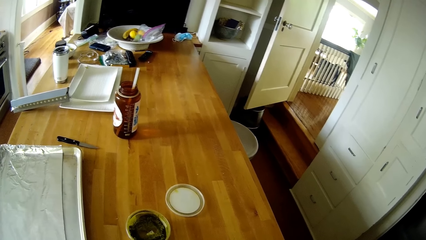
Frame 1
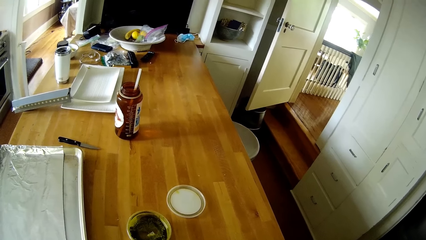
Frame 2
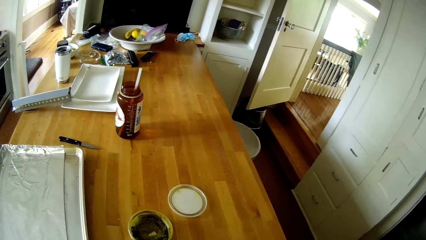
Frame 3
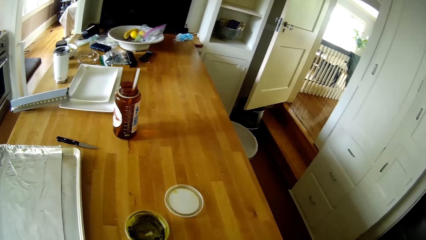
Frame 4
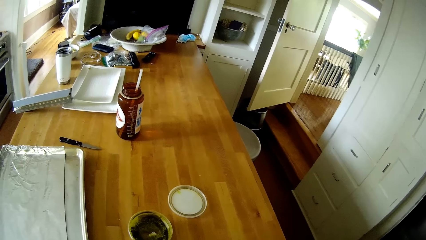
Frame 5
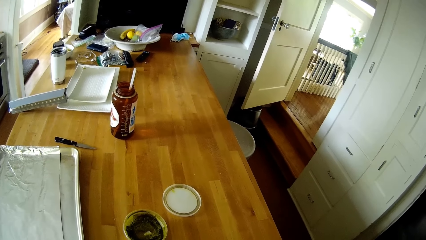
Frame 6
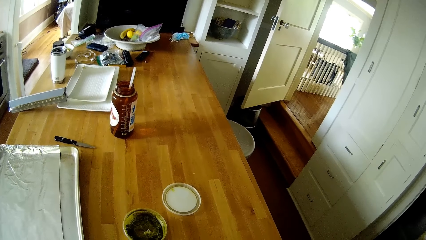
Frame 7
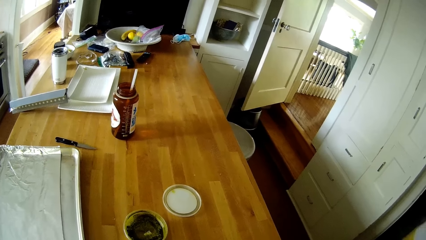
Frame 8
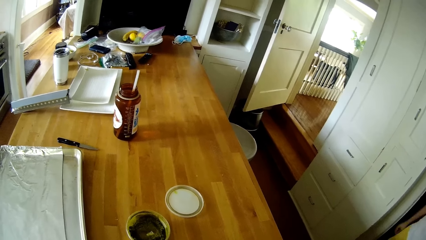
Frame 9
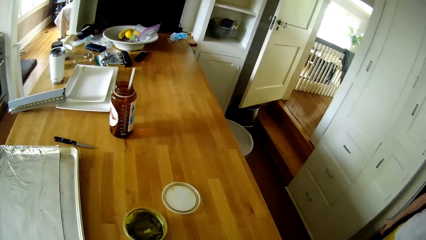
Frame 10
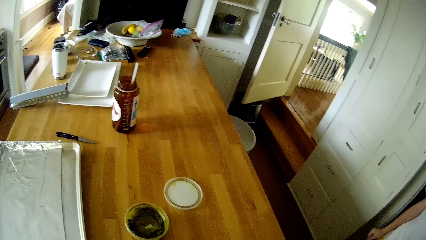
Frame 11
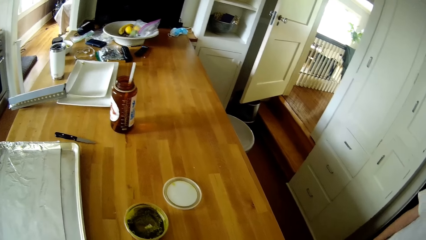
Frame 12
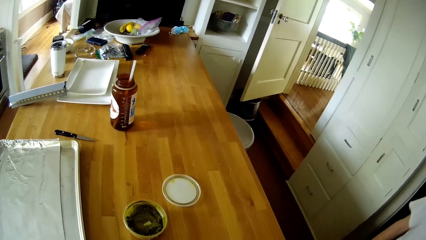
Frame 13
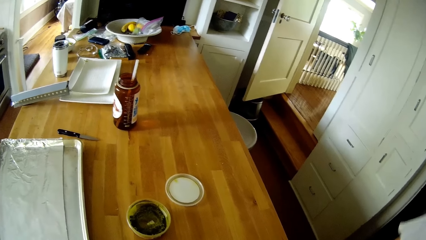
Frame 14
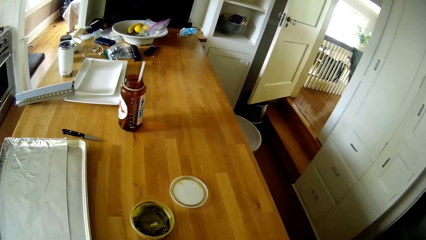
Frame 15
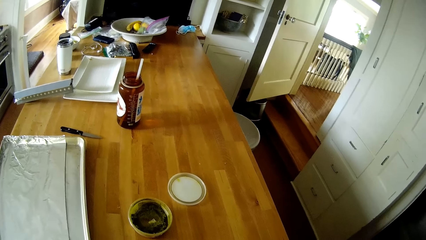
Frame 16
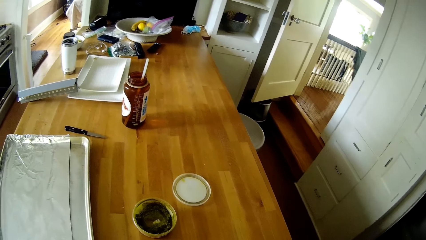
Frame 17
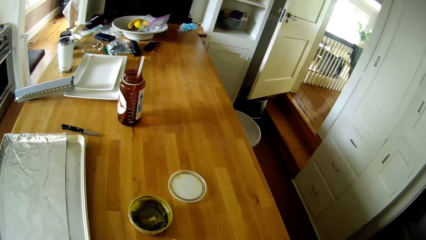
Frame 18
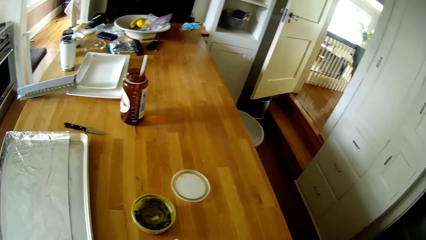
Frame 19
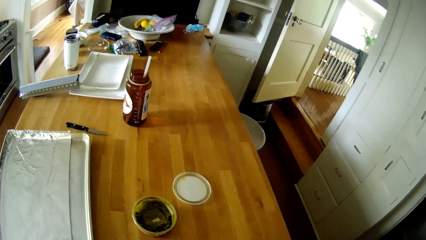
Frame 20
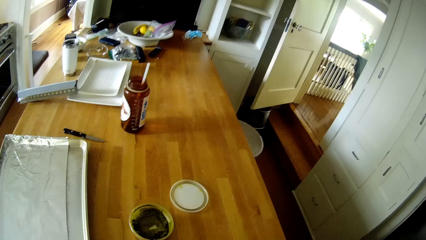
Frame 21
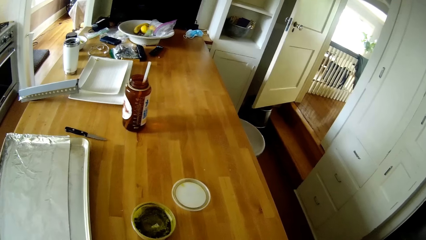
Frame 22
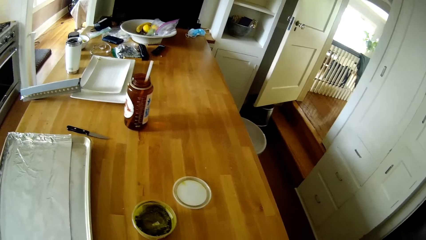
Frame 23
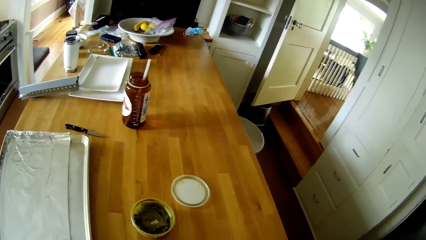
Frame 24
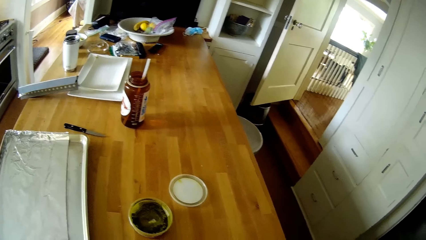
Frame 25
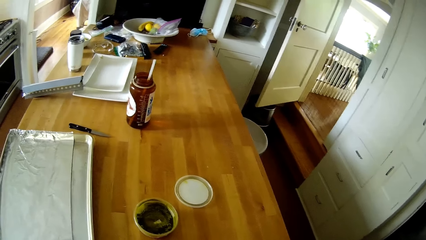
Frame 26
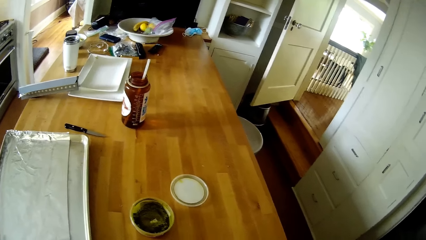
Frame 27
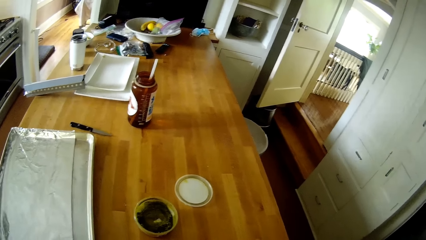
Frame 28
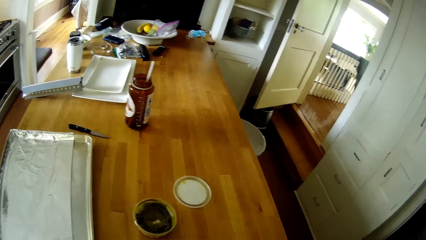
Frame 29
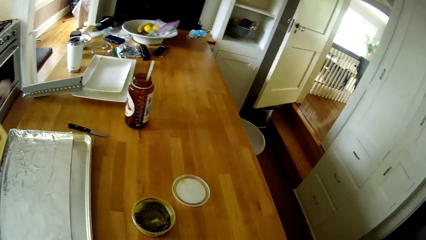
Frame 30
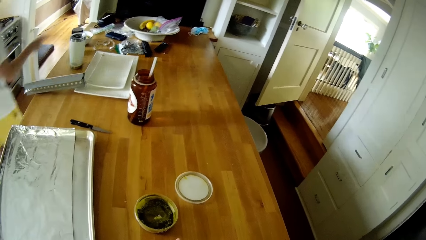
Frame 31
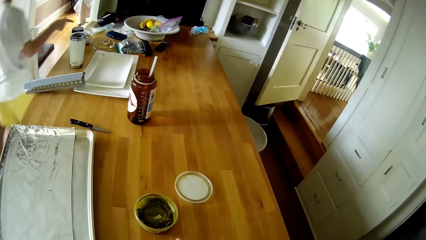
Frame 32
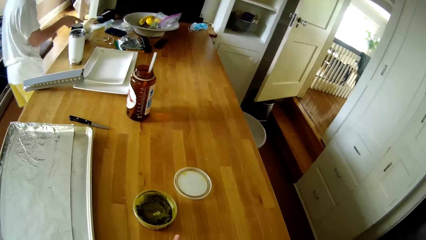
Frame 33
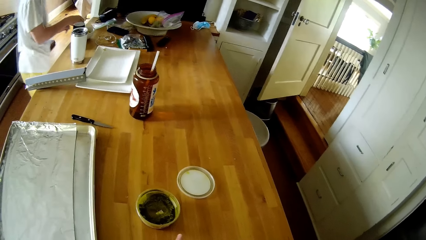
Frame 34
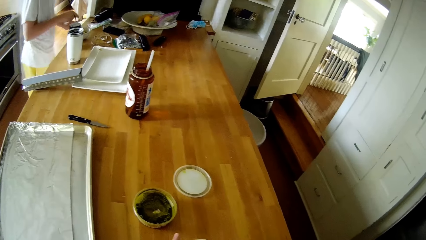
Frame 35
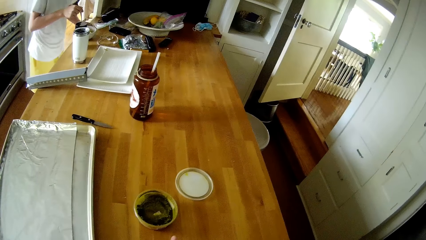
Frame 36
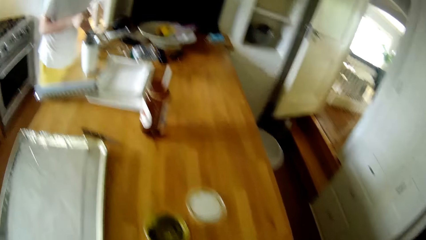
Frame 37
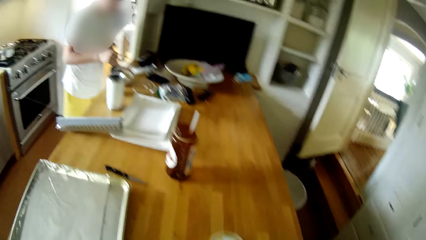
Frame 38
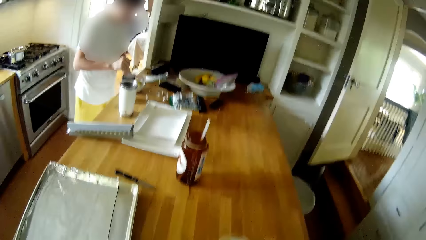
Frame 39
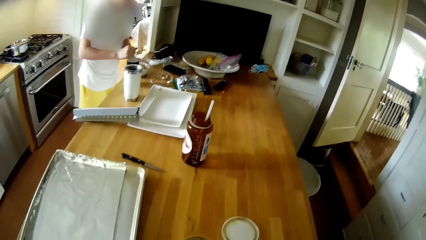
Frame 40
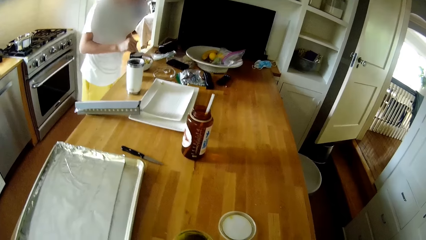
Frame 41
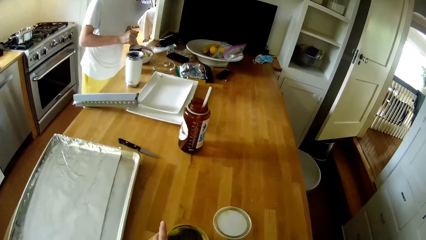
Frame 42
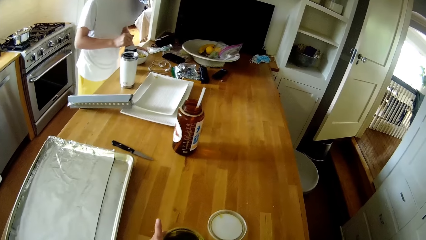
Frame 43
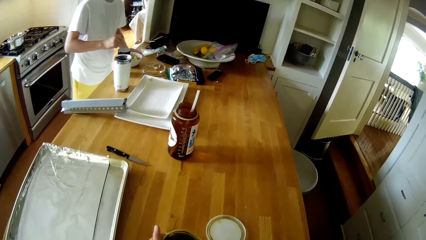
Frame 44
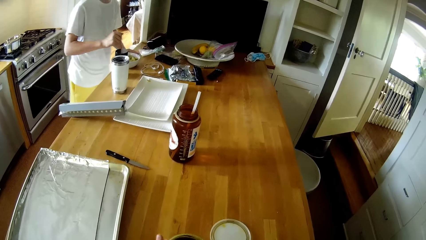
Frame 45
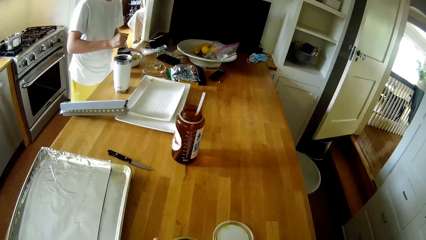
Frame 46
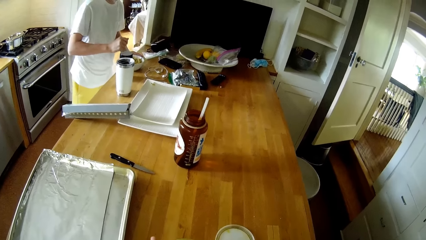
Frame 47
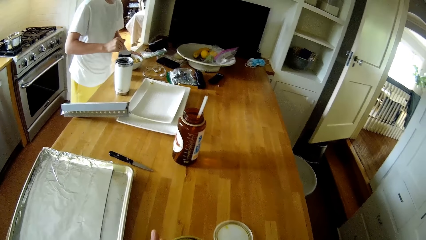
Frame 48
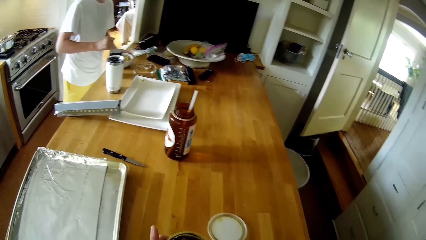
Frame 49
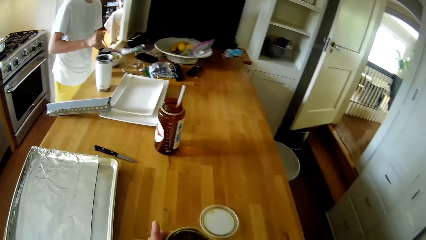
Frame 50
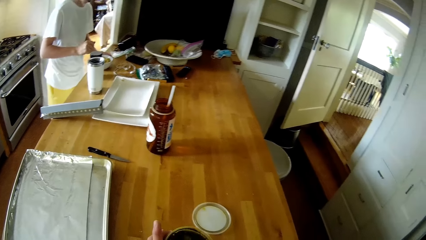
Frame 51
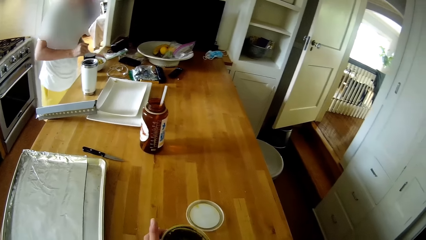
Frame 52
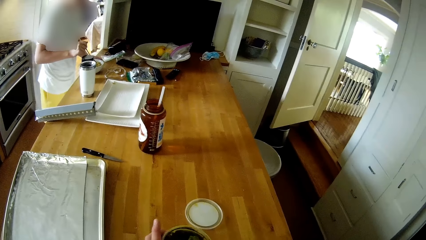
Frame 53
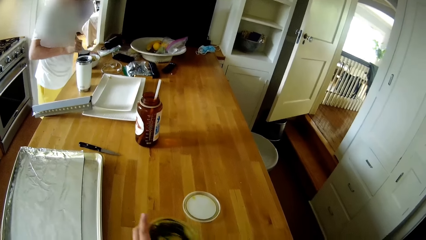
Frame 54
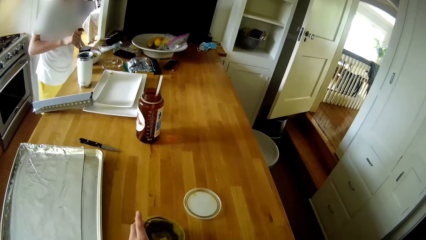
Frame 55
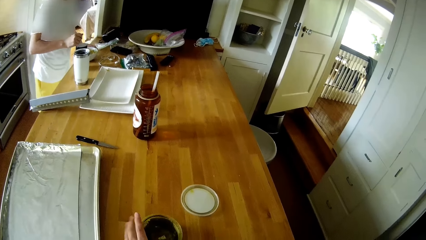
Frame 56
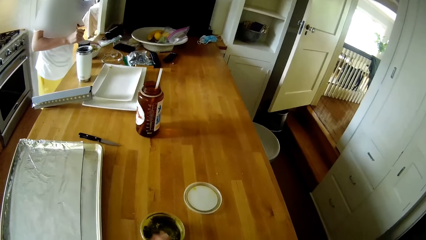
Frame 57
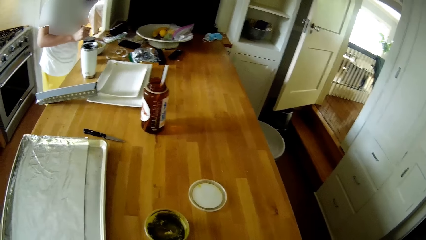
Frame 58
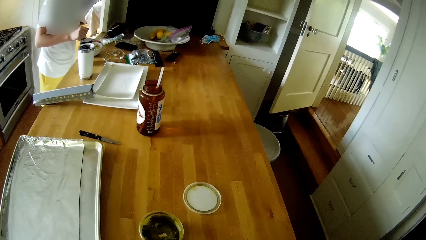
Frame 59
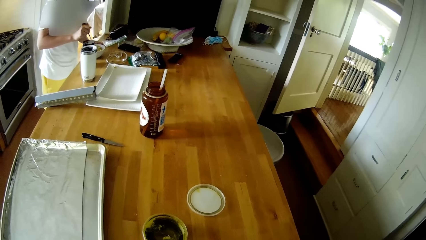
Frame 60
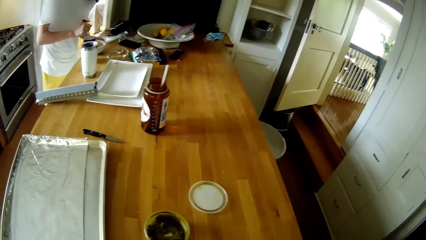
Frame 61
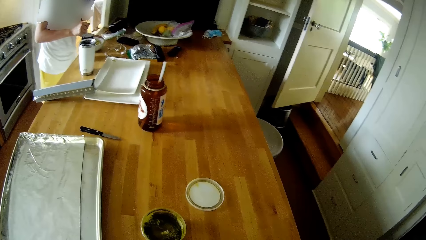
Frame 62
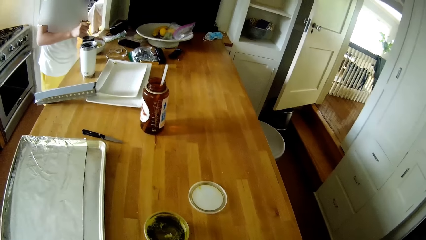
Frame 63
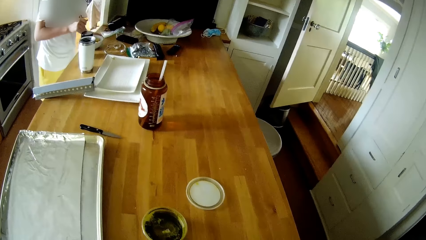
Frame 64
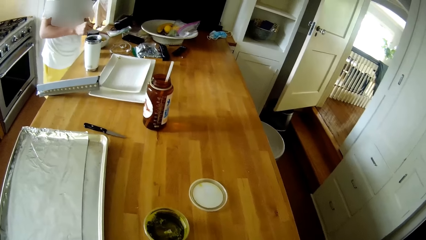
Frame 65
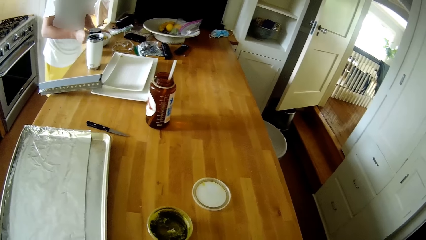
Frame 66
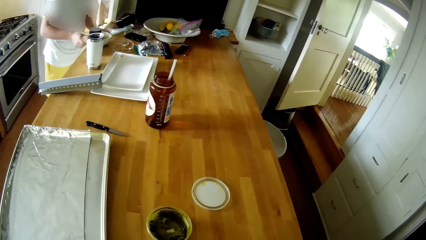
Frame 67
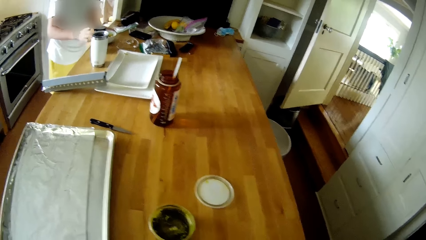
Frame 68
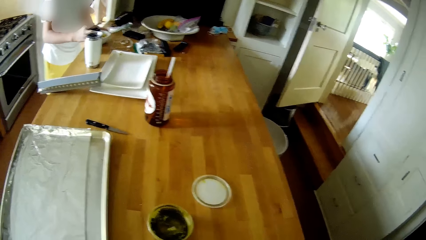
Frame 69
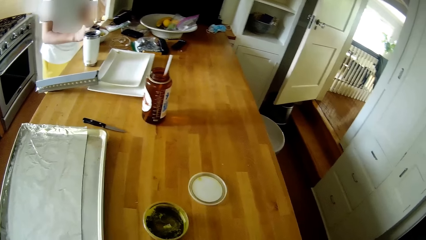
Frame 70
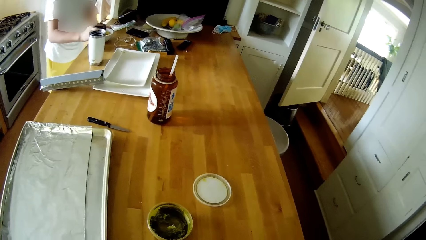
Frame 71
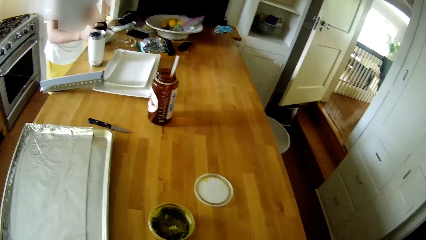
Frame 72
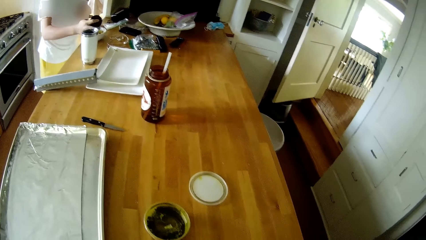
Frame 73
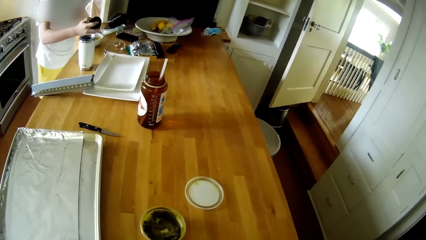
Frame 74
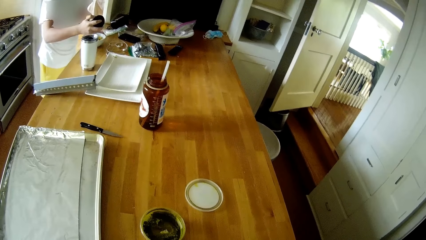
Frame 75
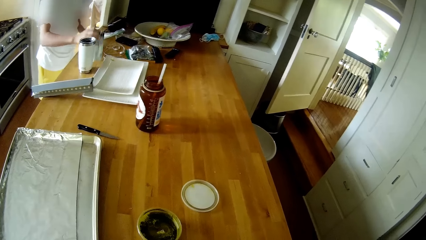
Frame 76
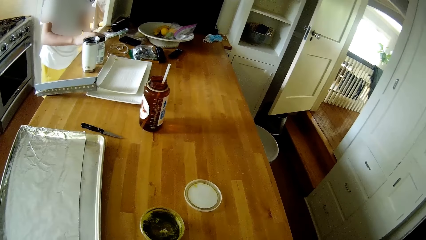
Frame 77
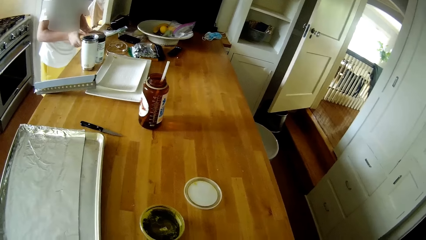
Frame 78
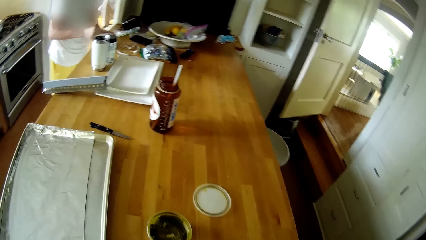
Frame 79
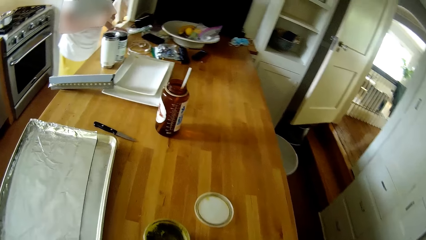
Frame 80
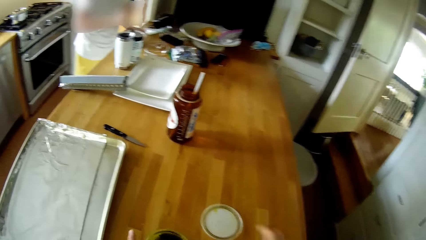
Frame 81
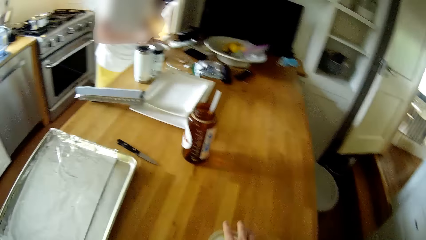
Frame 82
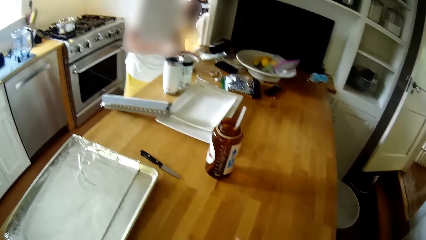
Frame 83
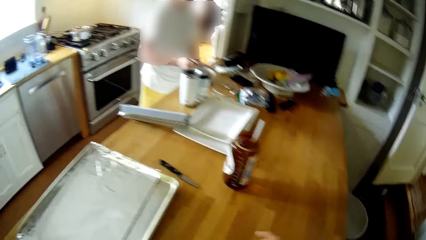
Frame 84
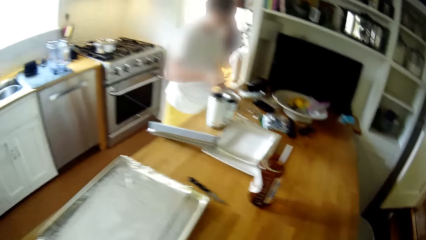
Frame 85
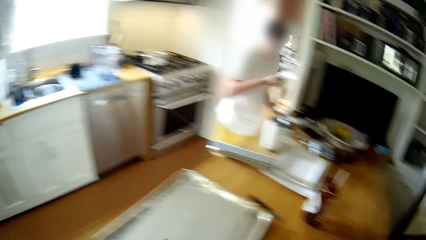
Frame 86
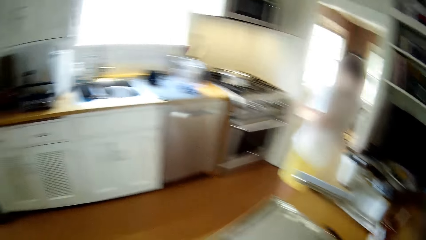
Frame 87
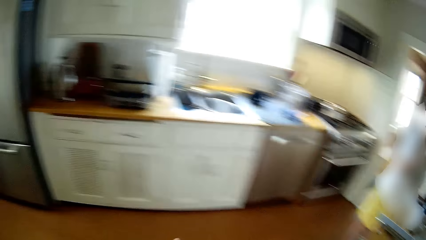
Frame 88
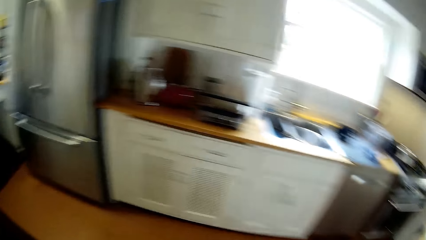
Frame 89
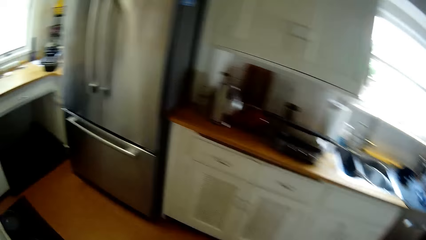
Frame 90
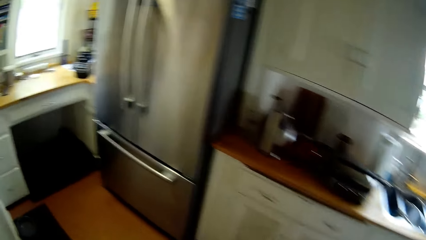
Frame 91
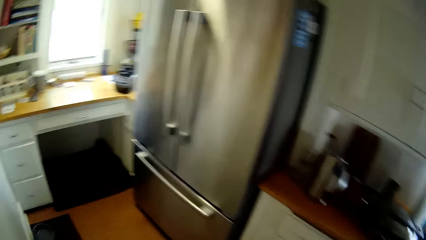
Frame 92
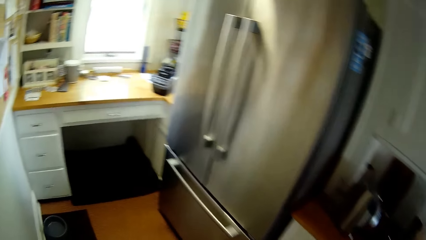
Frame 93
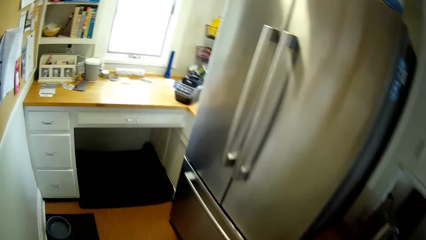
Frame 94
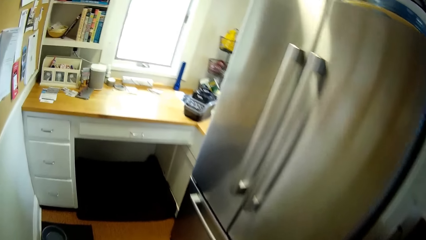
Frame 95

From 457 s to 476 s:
The boy walks into the kitchen. The camera wearer looks around. The boy turns the spaghetti in the bowl with a spoon in his right hand. The camera wearer picks up a bowl of vegetables from the table with his left hand. He drops the bowl of vegetables on the table with his left hand. He scoops some stew from the container. The boy picks up a table salt with his left hand from the table. He drops the table salt in his left hand on the table. He turns the spaghetti in the bowl with the spoon in his right hand. The camera wearer picks up the container of stew from the counter. The boy eats the spaghetti with the spoon in his right hand. The camera wearer walks around.
